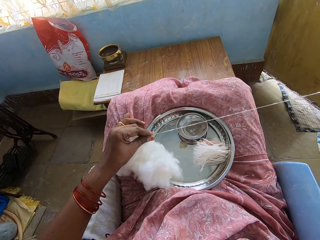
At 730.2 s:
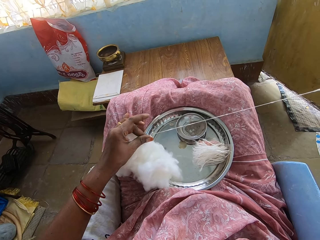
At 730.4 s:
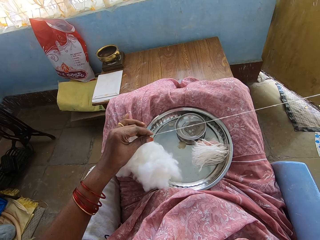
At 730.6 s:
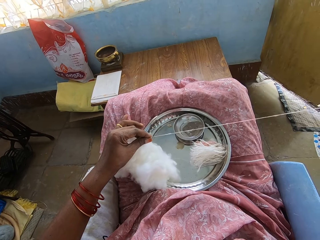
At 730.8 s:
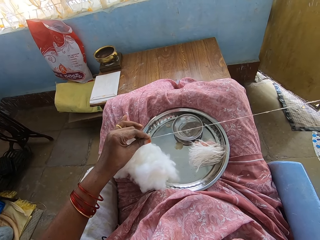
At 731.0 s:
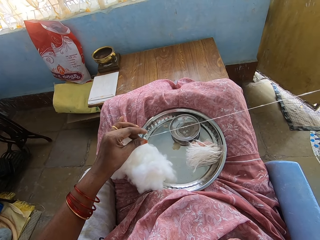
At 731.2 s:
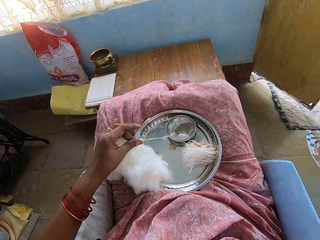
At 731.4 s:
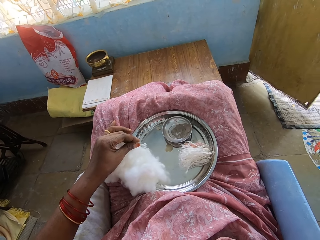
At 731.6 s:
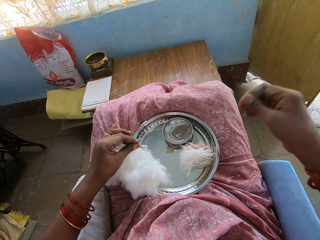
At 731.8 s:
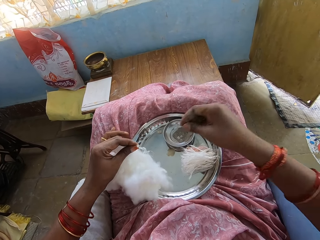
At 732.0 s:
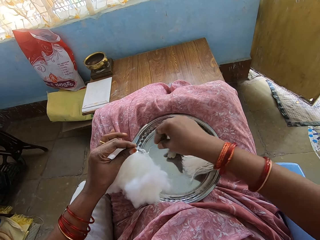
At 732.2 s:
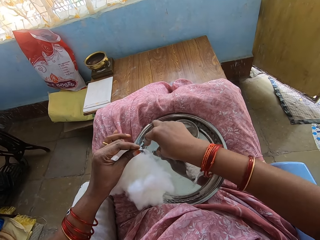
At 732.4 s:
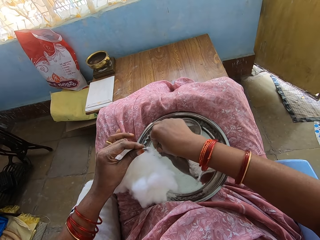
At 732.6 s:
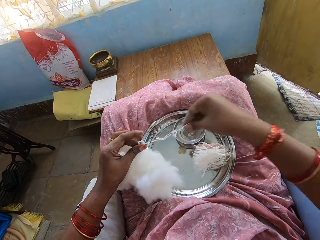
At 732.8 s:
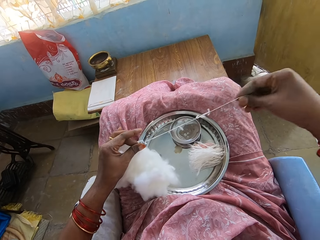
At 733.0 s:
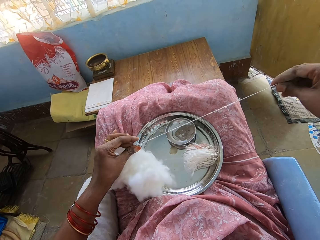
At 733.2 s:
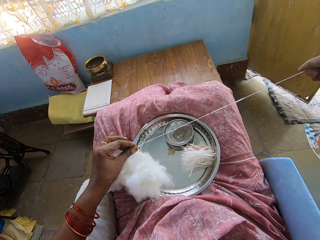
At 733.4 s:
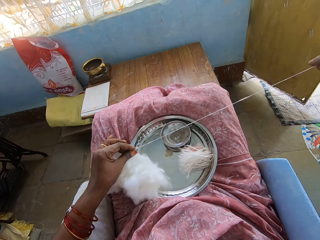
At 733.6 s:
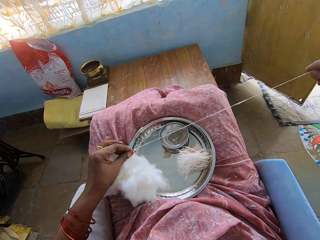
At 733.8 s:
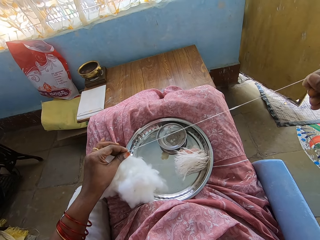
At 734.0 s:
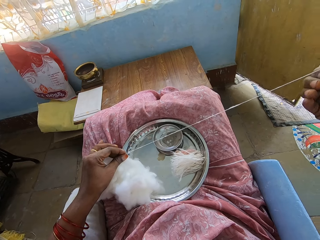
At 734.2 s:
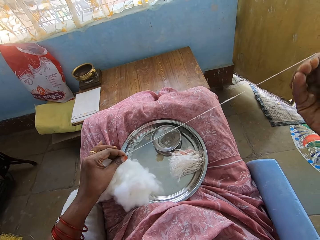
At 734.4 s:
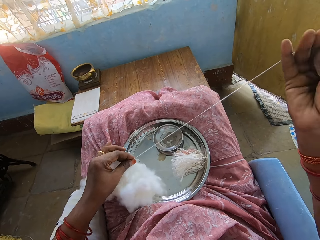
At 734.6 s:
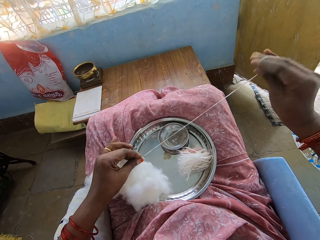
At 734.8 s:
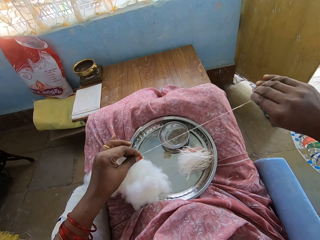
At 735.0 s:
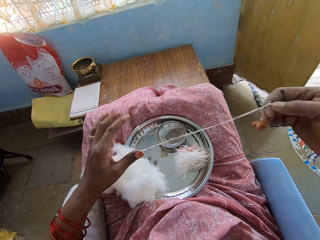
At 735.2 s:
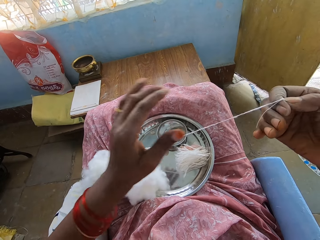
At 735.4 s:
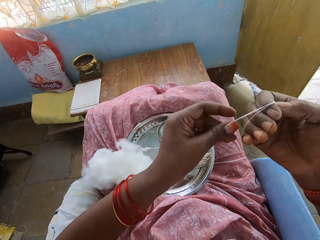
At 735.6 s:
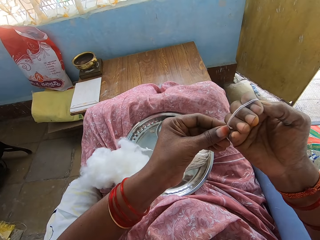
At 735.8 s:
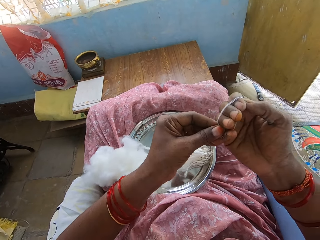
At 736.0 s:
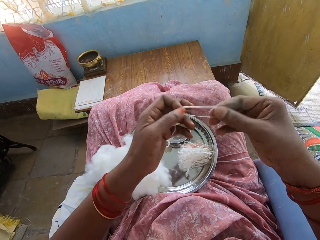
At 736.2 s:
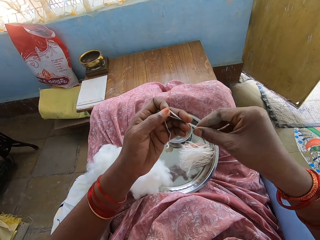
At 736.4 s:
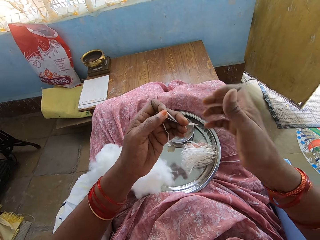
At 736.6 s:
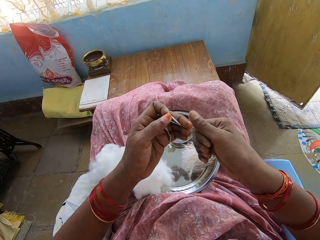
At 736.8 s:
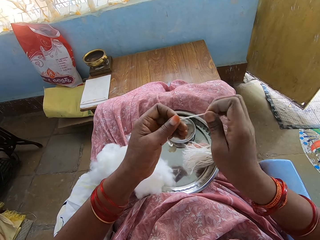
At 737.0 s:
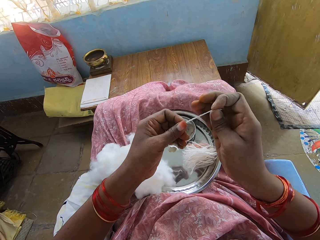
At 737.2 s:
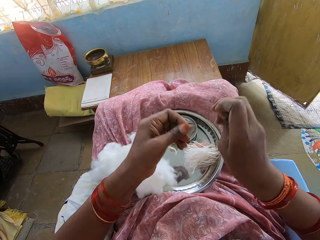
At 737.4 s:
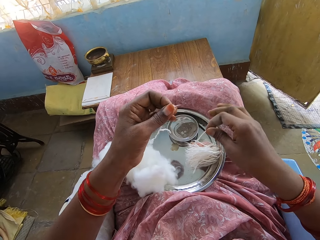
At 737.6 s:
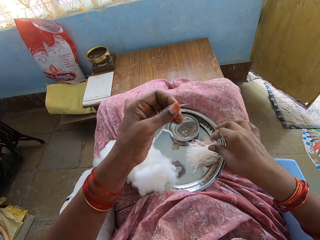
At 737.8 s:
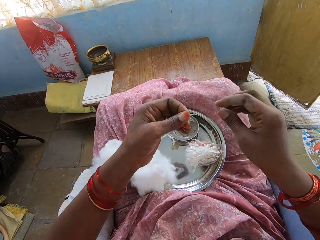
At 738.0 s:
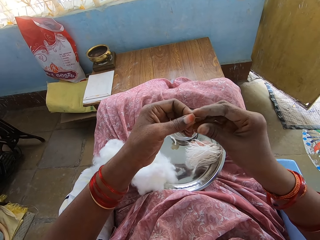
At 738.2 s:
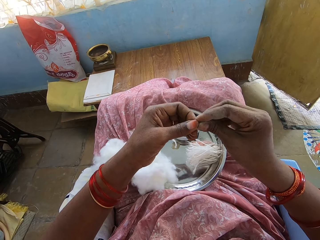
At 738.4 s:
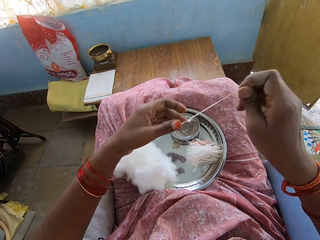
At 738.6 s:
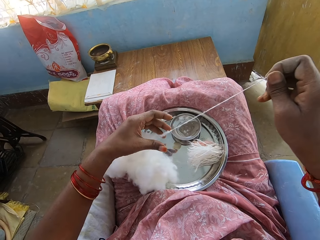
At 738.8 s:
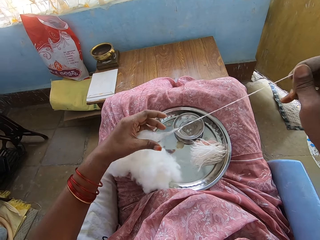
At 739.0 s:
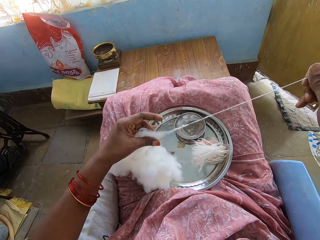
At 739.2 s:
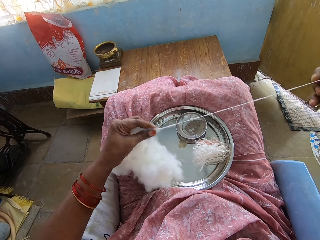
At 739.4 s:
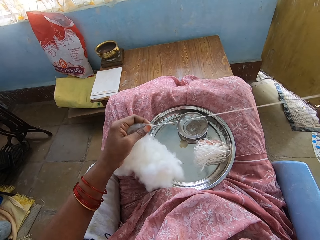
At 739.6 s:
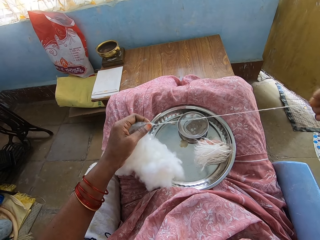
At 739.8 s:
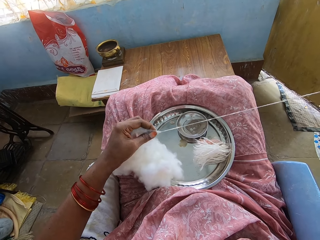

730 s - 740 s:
The camera wearer picks the thin layer of cotton from the tray. They pull the piece of cotton. They roll the piece of cotton around the hand. They remove the piece of cotton from the hand. They cut the piece of cotton. They put the piece of cotton in the tray. They pull the cotton into a thin layer.

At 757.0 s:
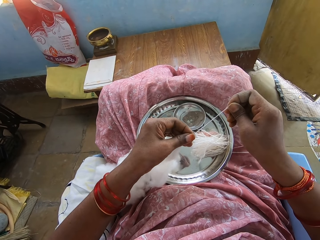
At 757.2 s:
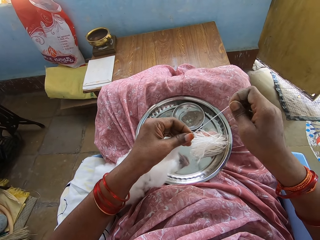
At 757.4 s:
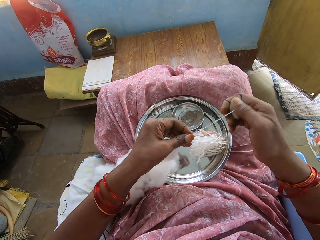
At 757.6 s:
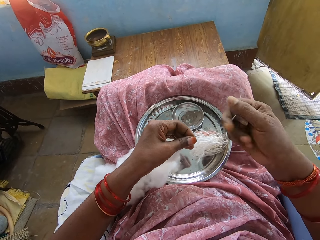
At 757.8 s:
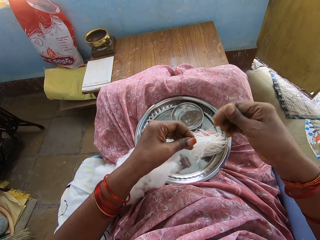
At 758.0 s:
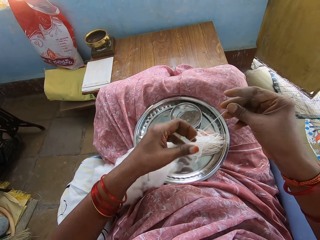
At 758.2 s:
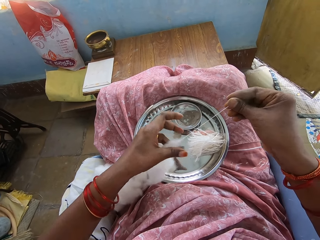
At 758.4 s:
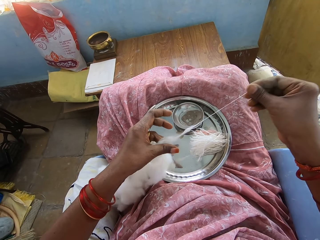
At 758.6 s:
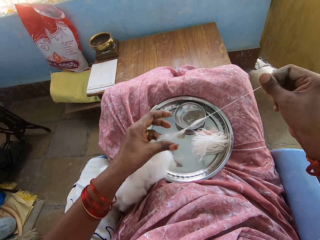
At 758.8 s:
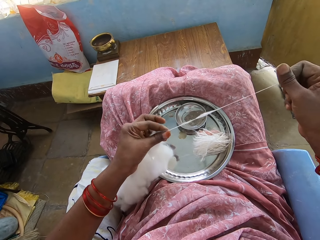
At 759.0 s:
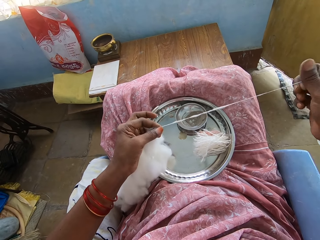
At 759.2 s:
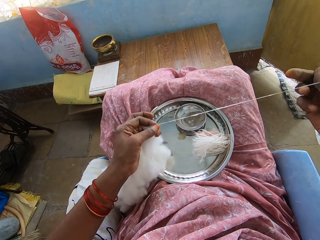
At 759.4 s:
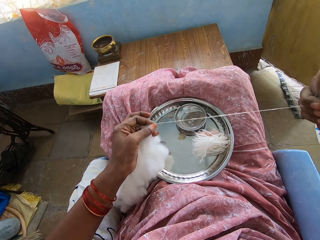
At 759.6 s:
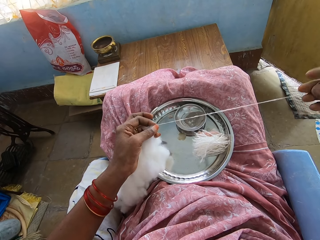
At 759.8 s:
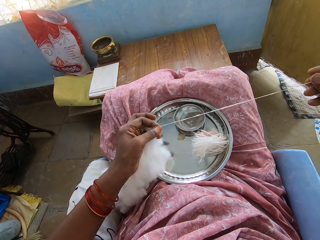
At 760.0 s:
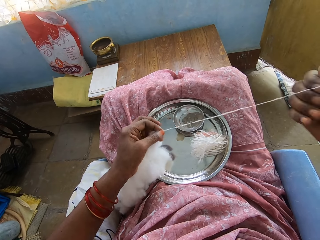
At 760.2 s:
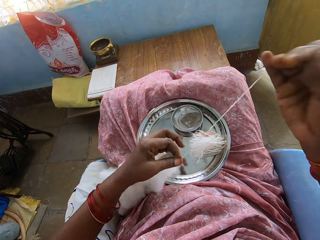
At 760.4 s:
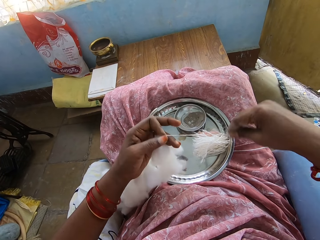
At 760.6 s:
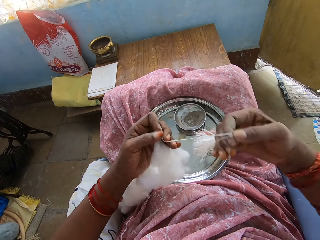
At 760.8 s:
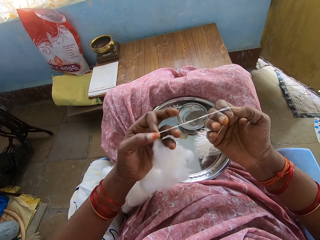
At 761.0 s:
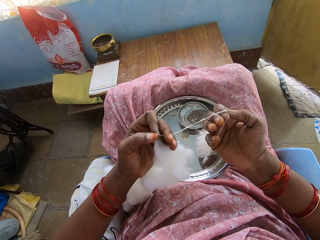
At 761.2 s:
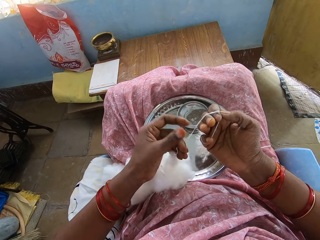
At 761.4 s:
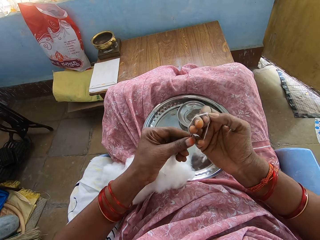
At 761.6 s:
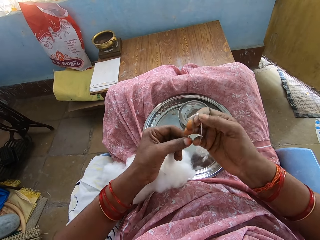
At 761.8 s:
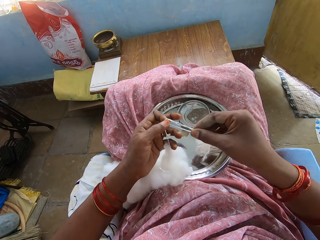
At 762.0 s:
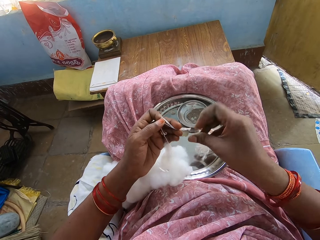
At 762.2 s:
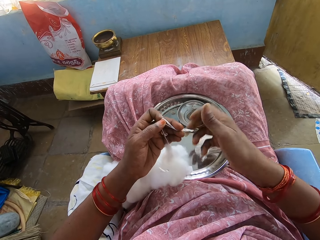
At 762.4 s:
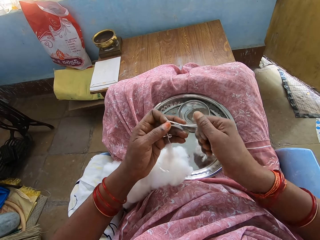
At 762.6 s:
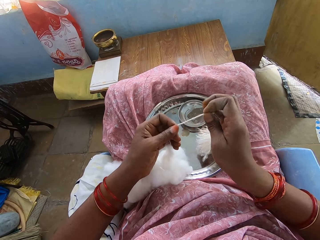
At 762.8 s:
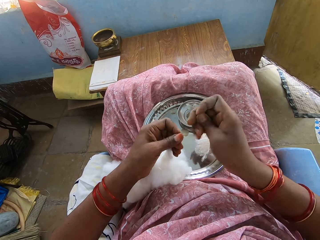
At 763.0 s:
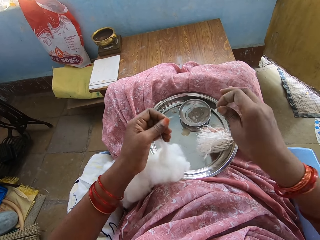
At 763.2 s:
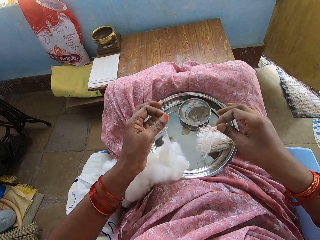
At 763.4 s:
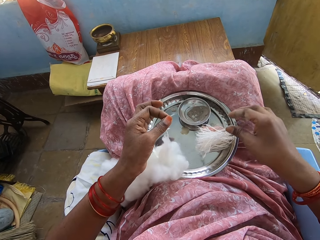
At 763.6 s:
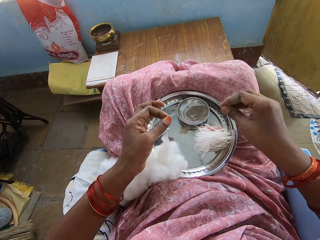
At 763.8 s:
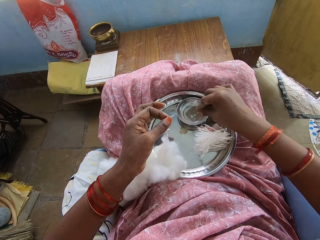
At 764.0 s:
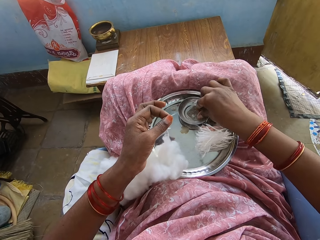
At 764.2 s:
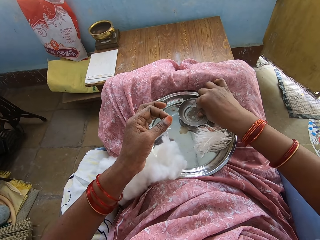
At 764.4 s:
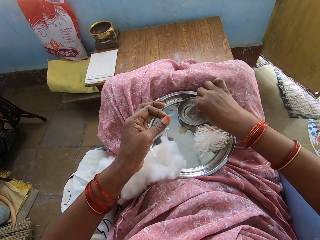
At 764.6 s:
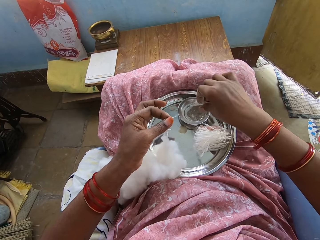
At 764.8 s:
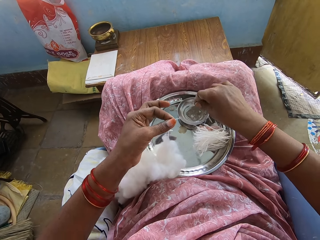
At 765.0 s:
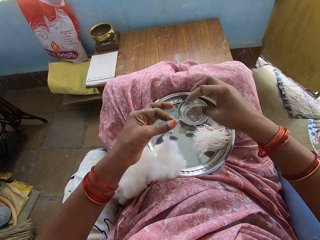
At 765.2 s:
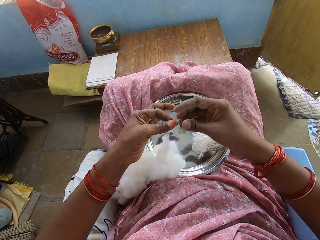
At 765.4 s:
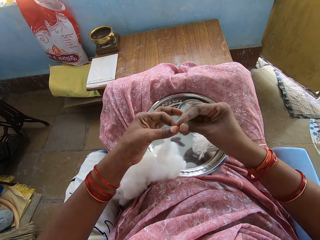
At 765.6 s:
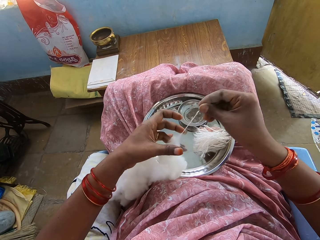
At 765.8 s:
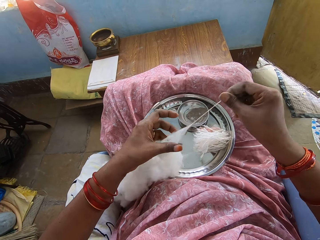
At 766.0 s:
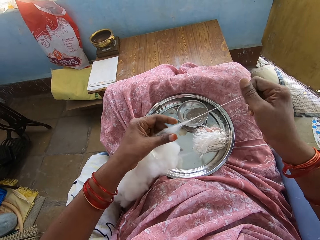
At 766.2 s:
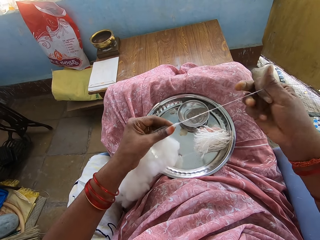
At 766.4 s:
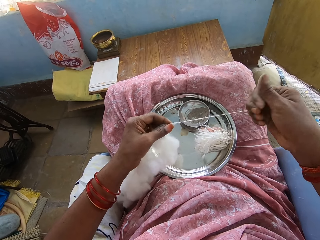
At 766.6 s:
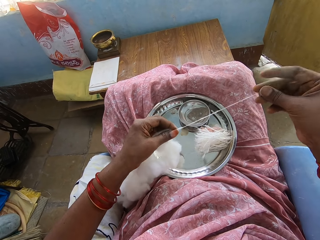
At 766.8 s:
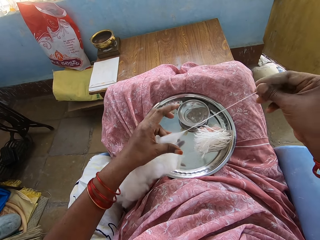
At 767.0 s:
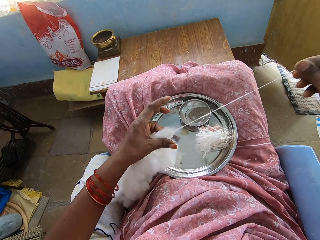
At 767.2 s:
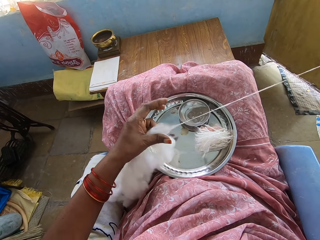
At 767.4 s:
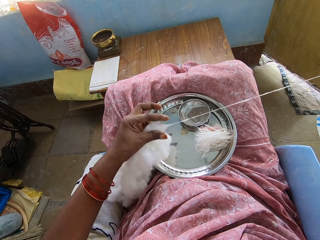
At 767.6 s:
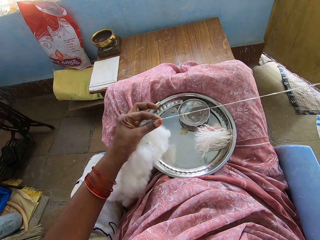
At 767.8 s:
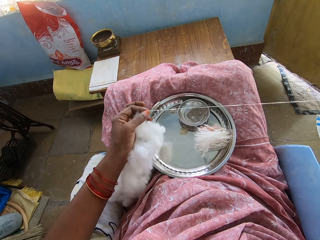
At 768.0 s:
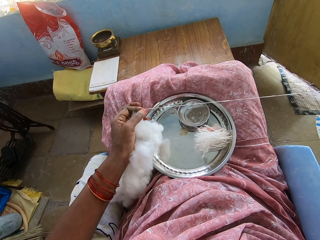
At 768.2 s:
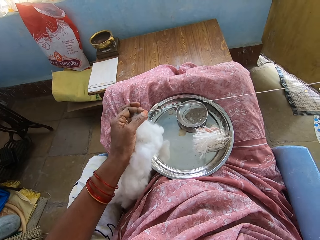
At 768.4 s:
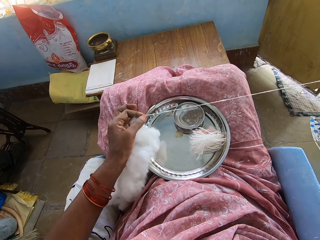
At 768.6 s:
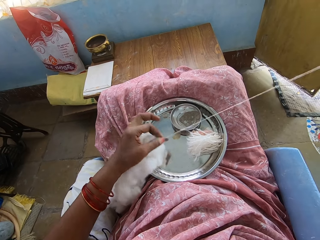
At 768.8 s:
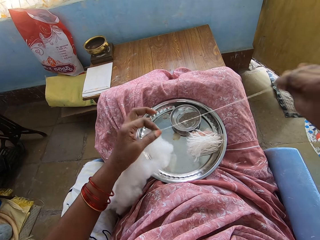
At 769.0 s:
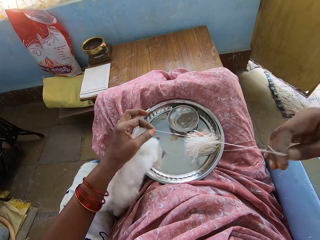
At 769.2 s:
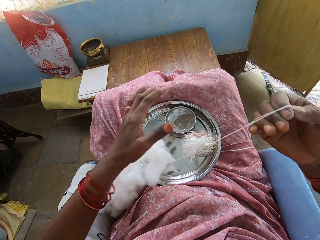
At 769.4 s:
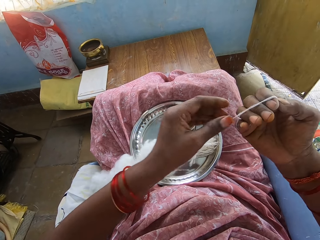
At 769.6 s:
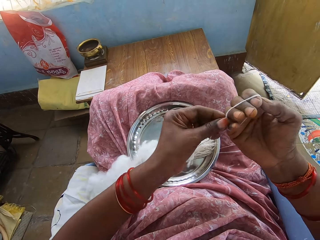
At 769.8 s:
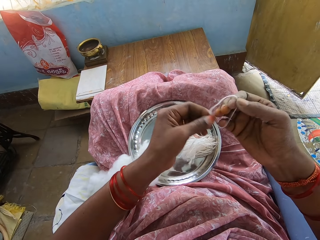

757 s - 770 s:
The camera wearer pulls the cotton into a thin layer. They roll the piece of cotton around the hand. They remove the piece of cotton from the hand. They cut the piece of cotton. They put the piece of cotton in the tray. They pick powder from the bowl. They pull the cotton into a thin layer. They roll the cotton wool on the hand.
